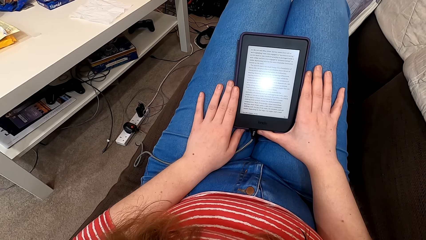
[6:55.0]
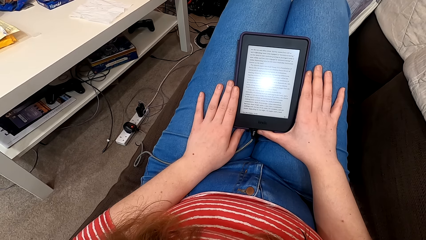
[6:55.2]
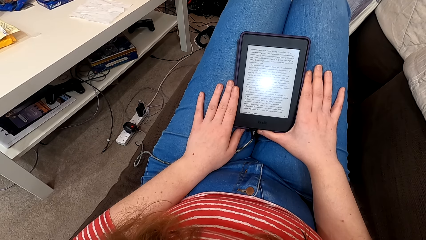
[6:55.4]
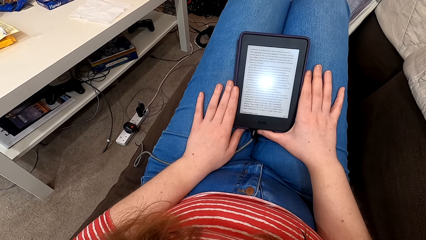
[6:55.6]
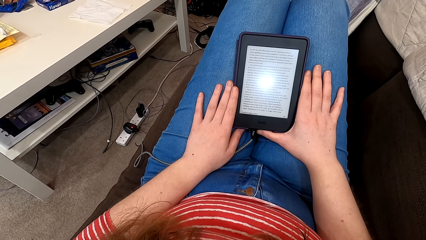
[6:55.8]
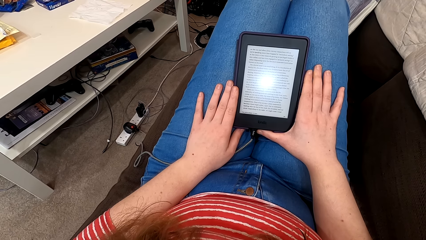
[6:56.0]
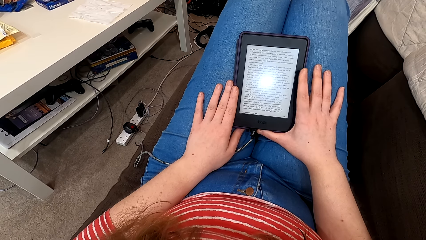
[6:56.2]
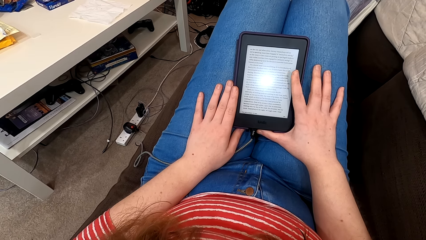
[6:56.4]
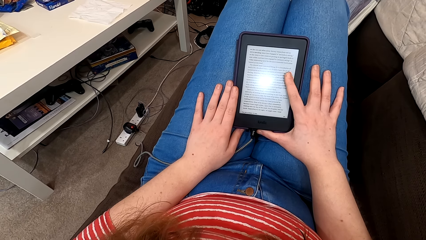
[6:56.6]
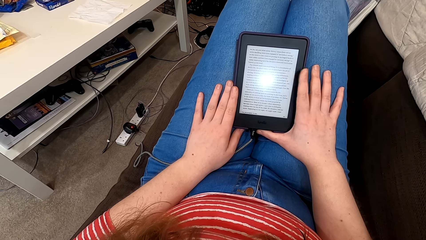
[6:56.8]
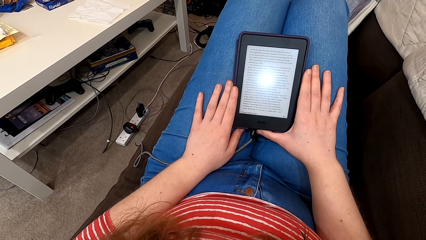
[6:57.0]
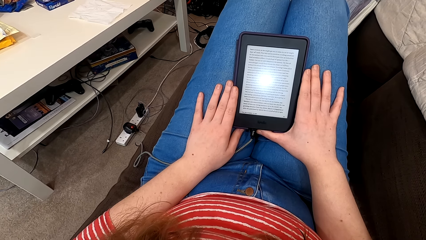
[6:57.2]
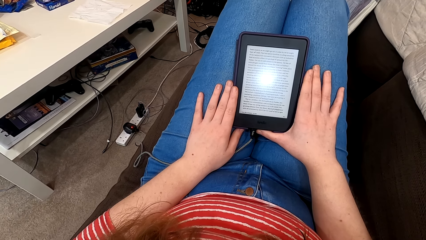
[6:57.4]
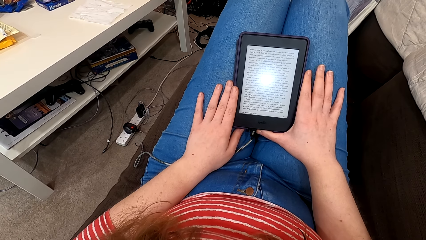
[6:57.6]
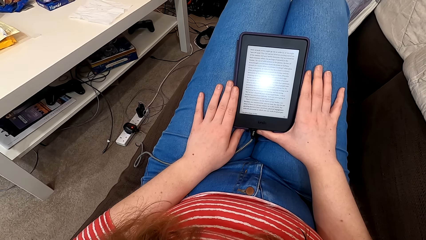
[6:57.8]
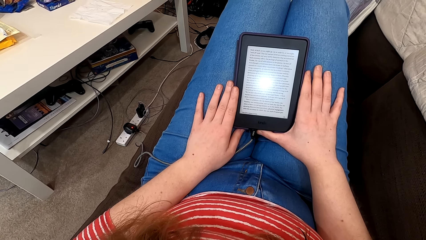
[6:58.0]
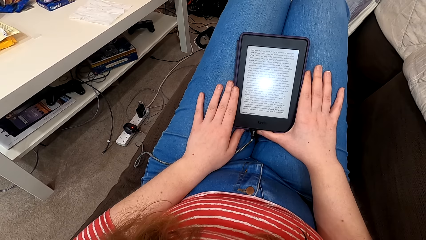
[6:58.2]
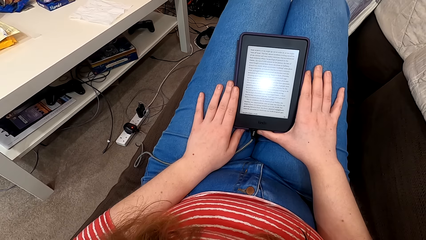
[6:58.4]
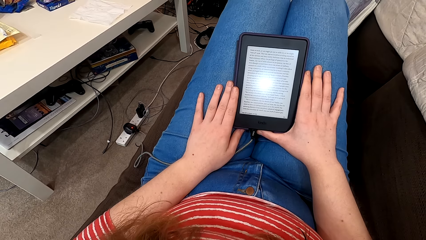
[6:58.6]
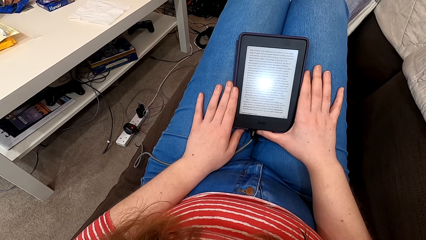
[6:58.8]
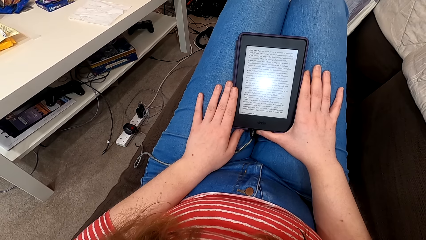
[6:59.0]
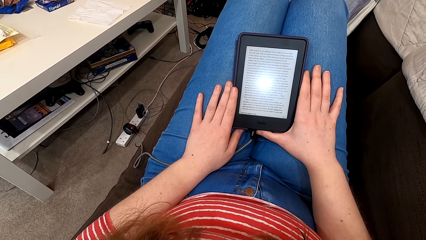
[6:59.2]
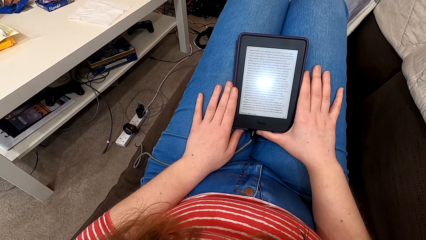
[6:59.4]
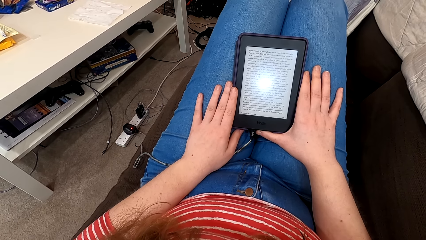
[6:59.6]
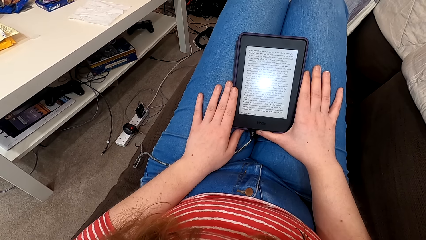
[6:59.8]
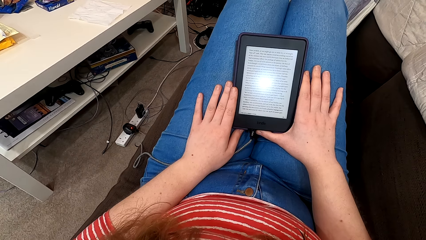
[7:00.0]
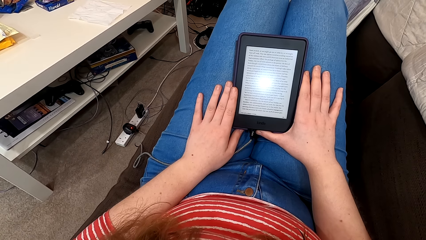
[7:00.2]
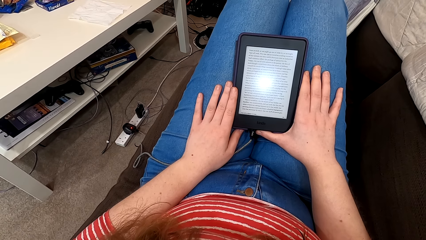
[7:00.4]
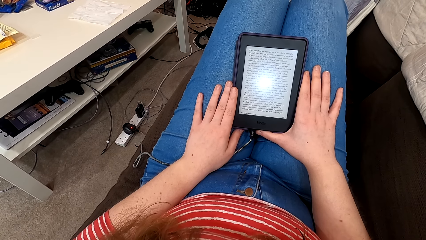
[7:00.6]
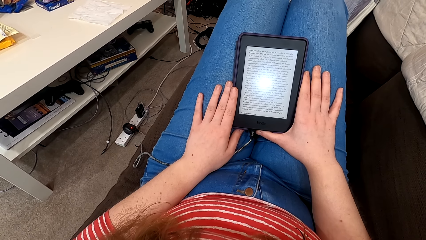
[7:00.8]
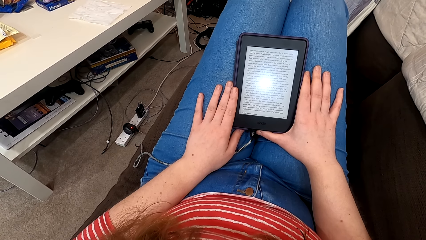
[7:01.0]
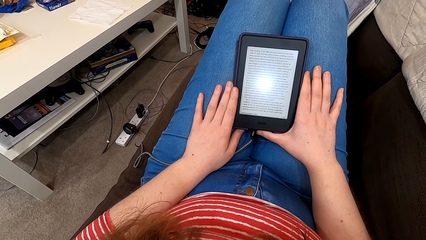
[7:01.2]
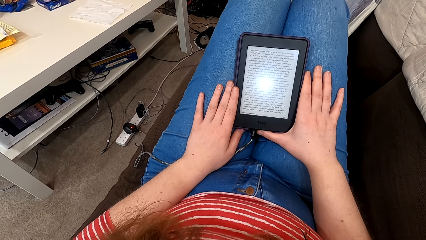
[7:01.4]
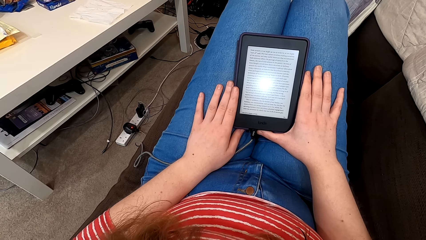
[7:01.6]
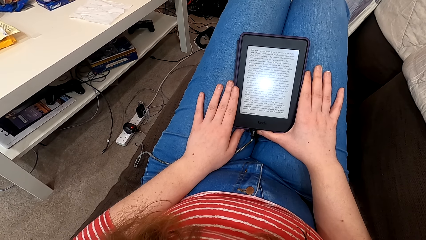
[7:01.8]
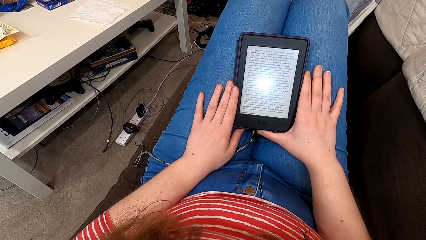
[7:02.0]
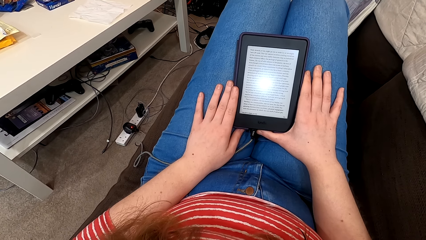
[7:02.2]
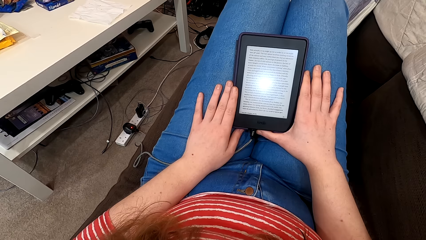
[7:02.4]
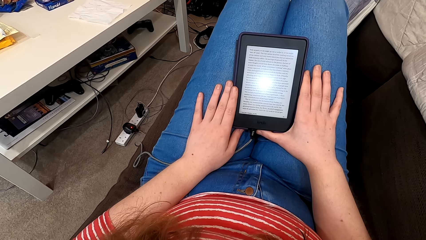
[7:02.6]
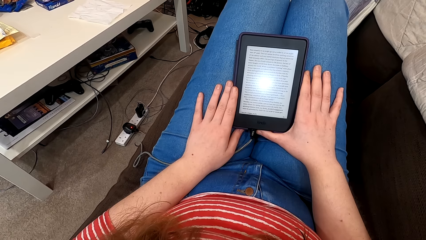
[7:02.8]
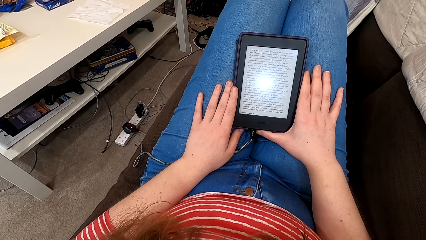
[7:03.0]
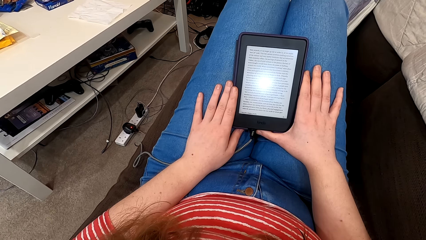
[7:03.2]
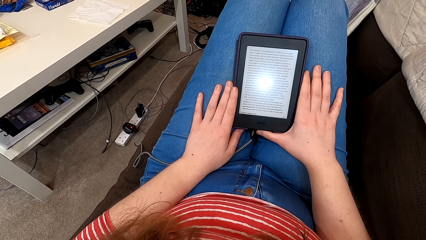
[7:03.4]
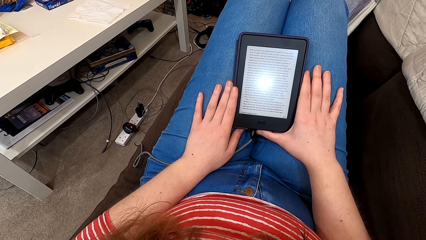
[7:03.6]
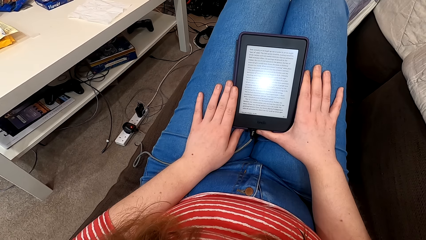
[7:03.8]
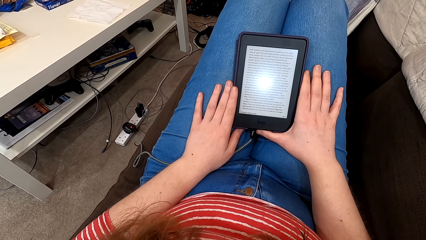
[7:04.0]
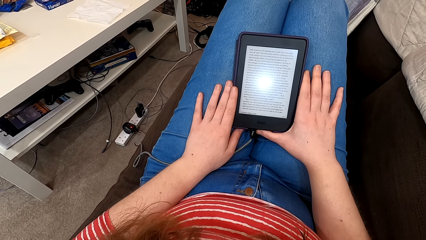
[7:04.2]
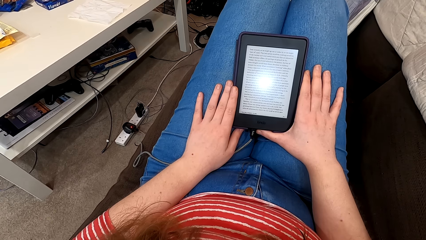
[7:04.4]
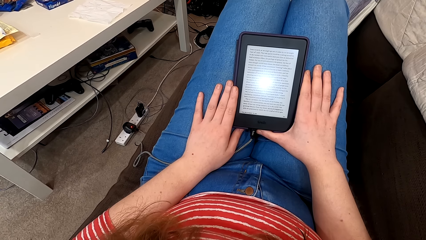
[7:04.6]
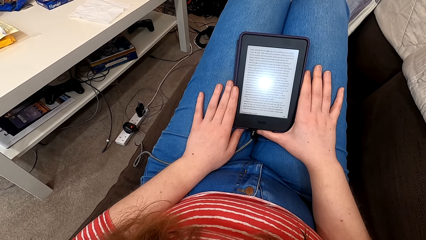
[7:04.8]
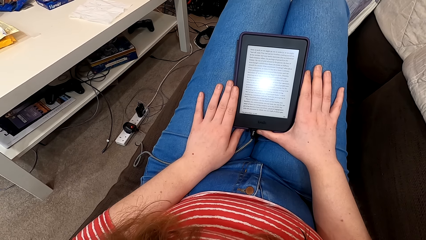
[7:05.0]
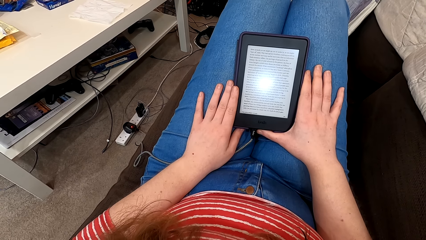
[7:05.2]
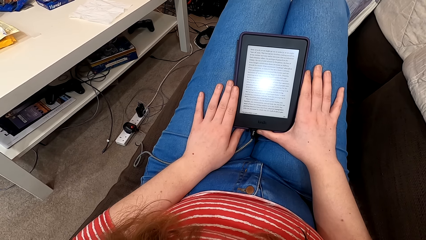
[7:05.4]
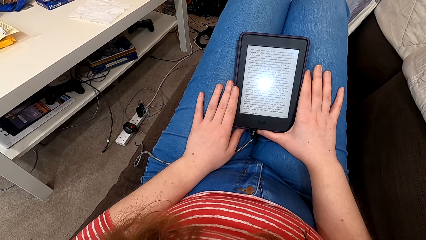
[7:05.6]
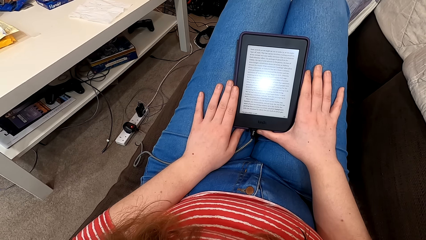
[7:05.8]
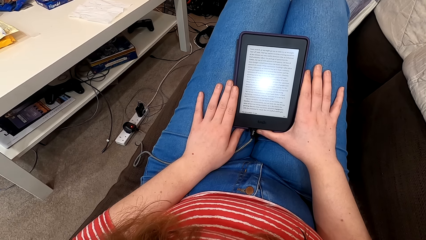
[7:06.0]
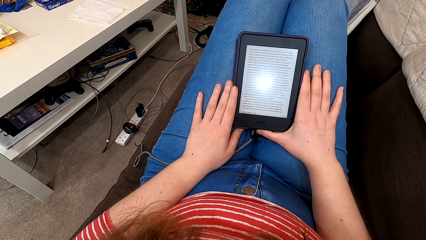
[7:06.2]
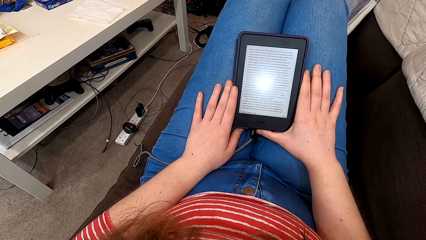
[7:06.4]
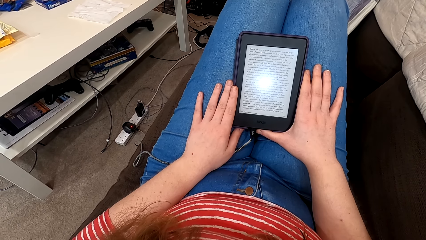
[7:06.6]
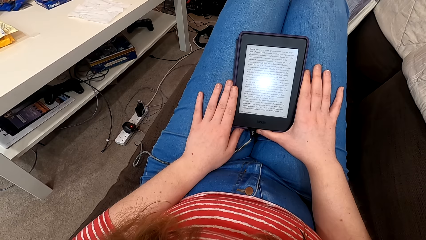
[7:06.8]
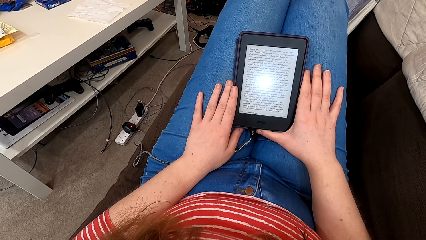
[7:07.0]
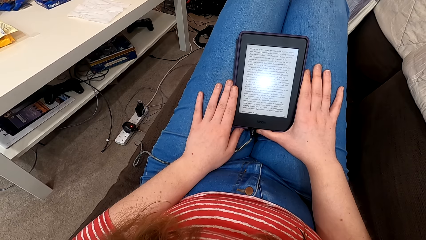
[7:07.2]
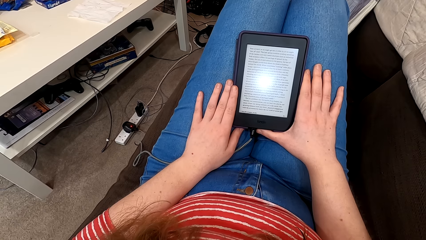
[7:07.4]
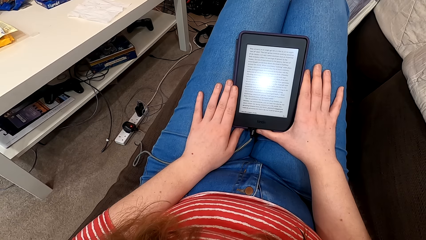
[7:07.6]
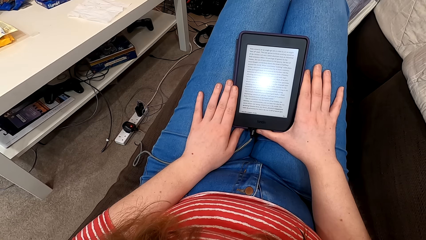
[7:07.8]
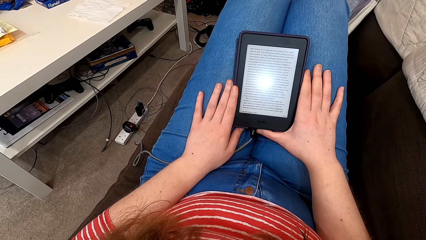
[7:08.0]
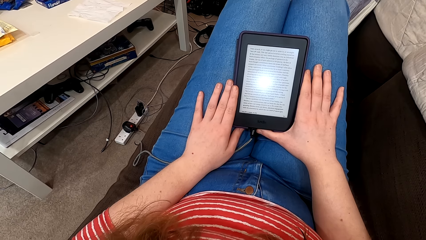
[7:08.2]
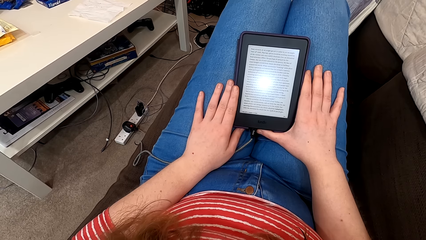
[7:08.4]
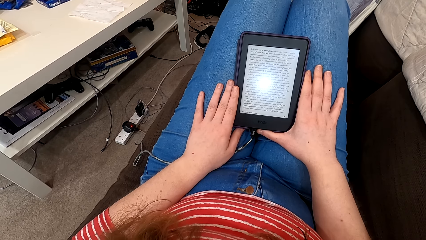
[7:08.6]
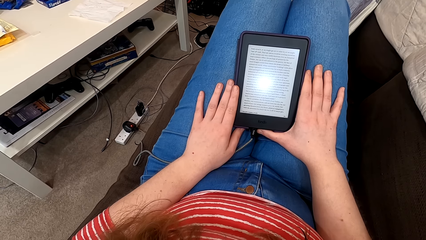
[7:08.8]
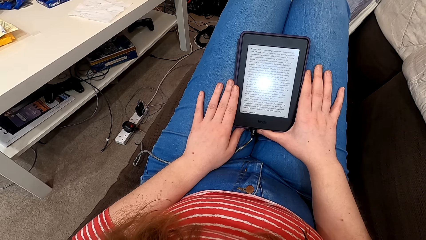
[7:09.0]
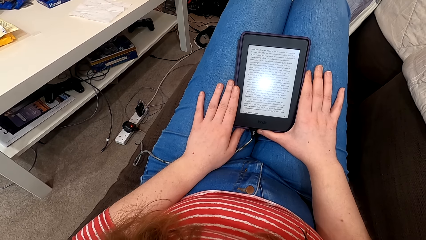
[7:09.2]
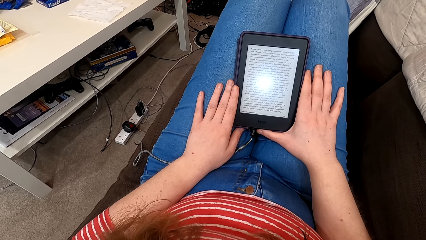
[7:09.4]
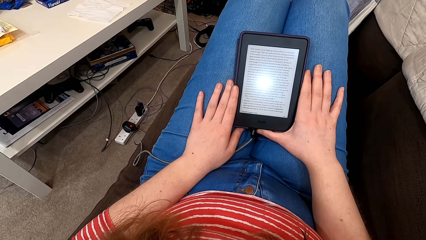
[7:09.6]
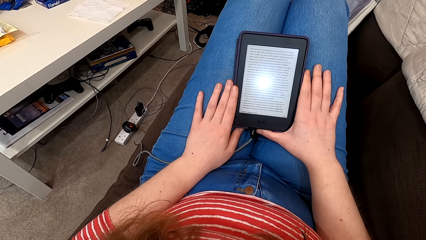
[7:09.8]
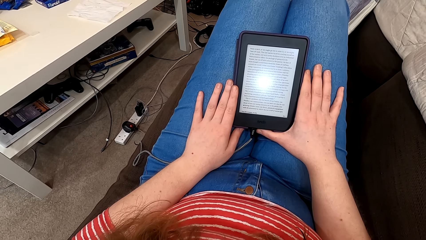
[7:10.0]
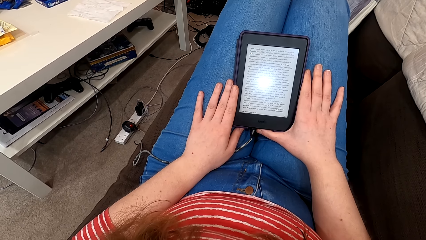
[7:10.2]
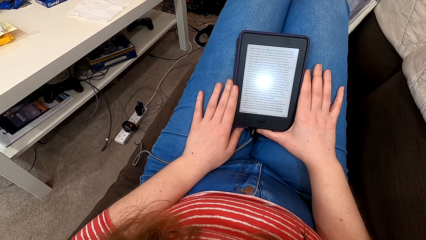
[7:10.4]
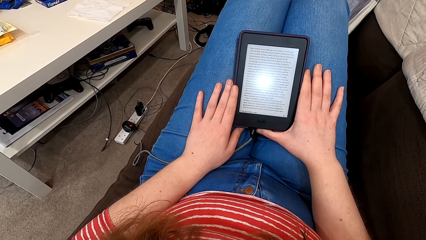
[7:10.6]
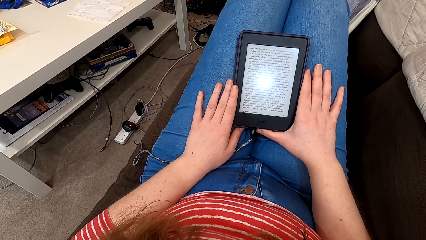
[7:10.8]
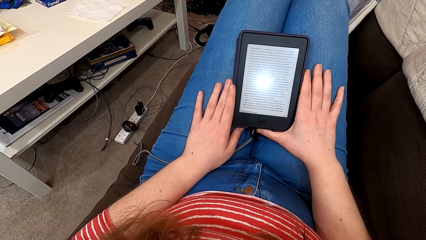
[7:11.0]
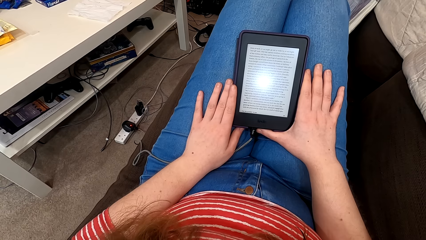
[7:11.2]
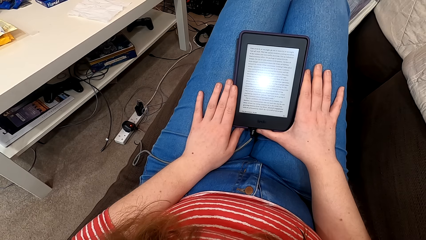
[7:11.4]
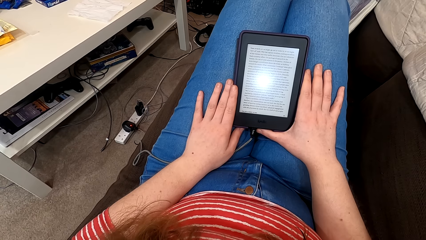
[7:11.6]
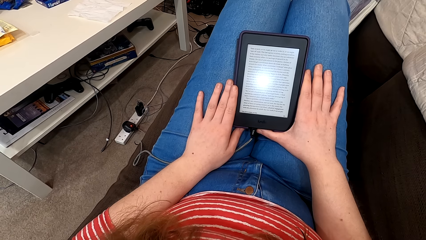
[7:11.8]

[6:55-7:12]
The camera wearer taps the screen of the phone. They read on the phone.
